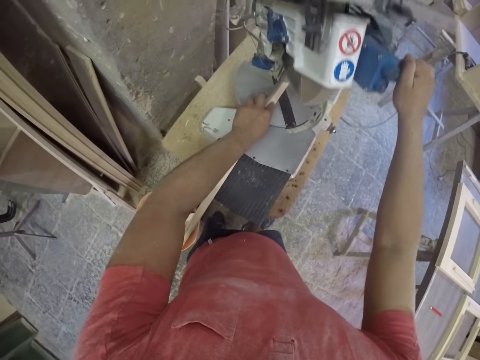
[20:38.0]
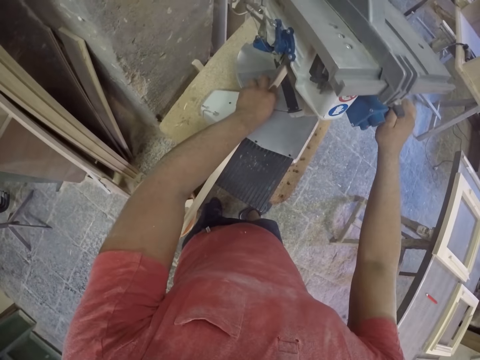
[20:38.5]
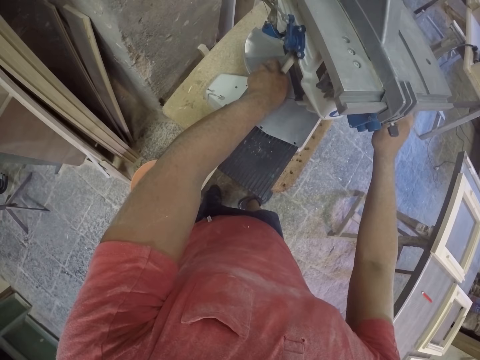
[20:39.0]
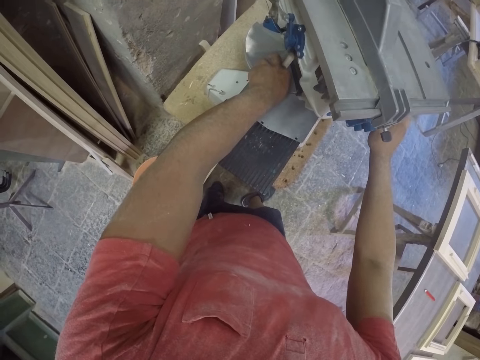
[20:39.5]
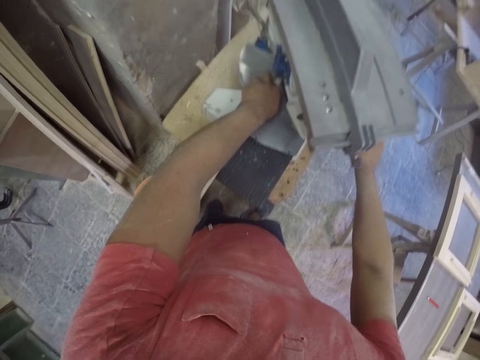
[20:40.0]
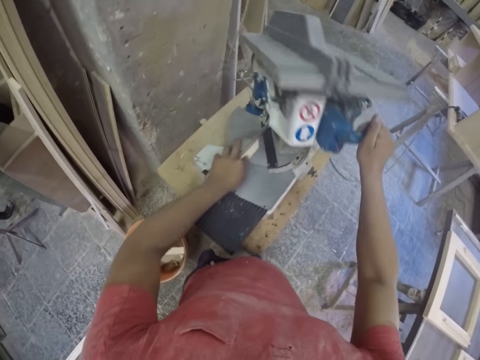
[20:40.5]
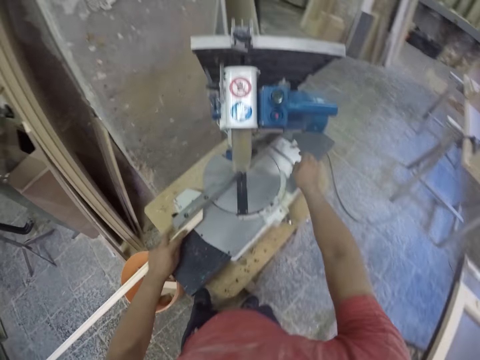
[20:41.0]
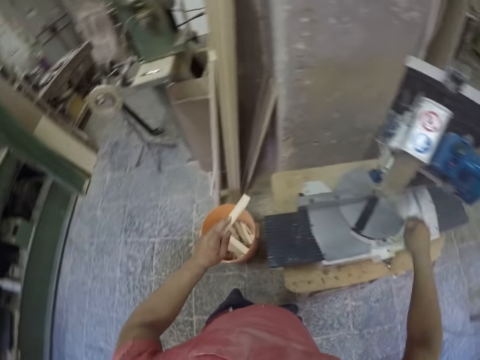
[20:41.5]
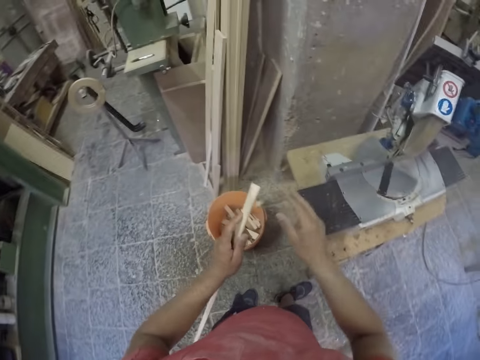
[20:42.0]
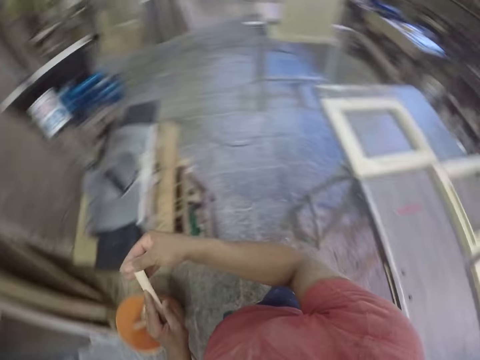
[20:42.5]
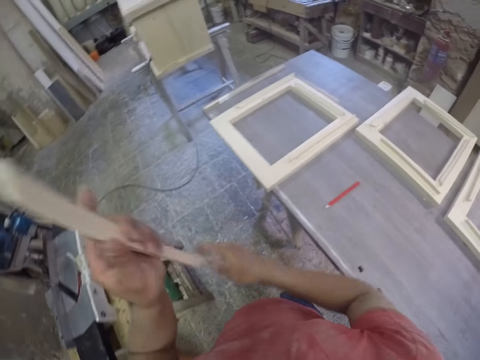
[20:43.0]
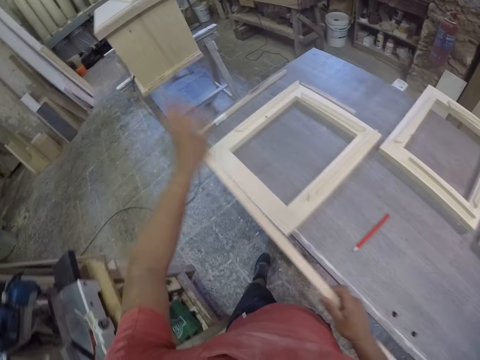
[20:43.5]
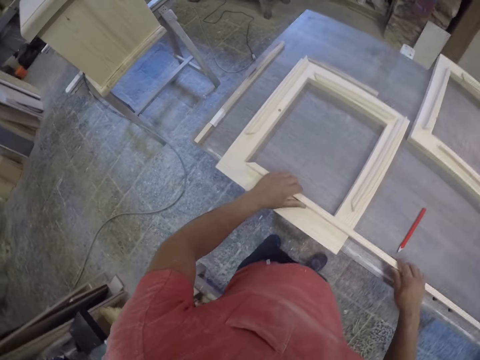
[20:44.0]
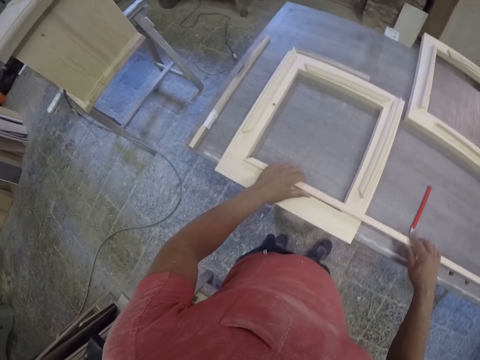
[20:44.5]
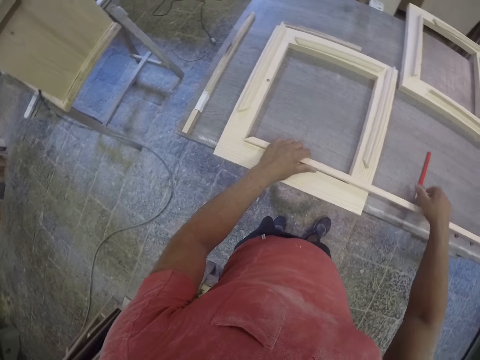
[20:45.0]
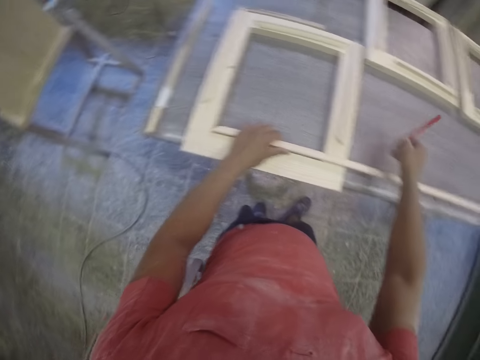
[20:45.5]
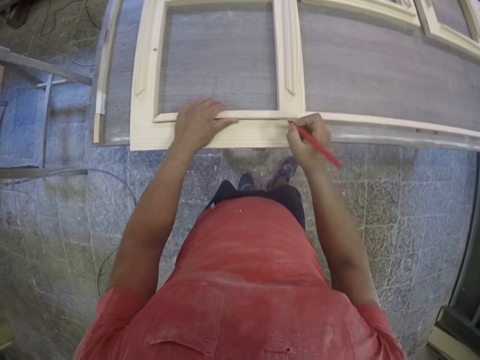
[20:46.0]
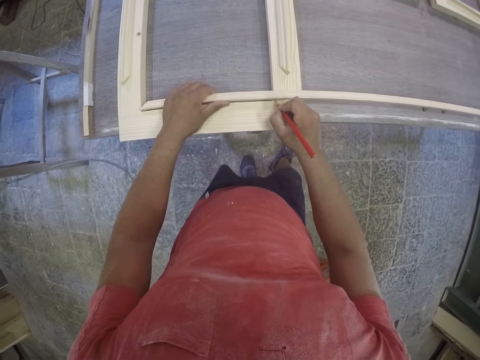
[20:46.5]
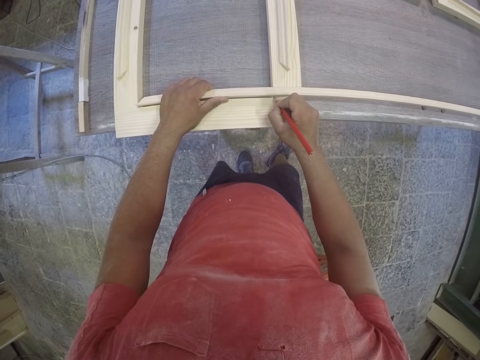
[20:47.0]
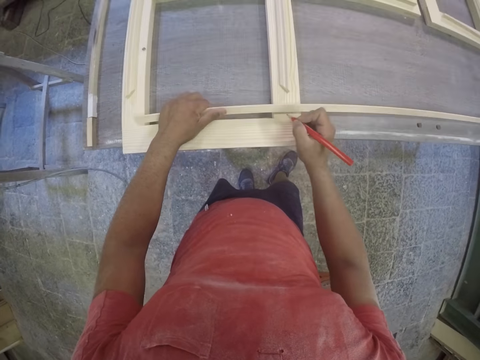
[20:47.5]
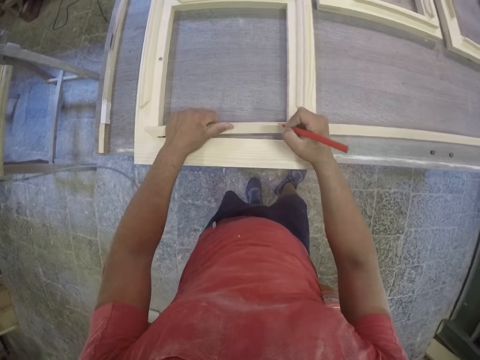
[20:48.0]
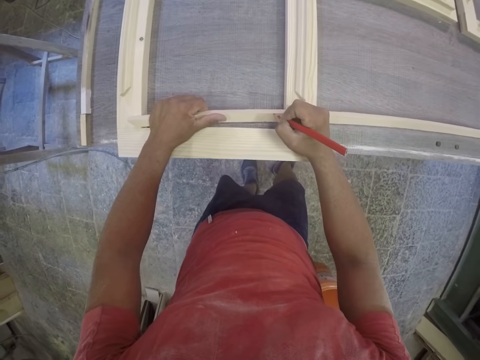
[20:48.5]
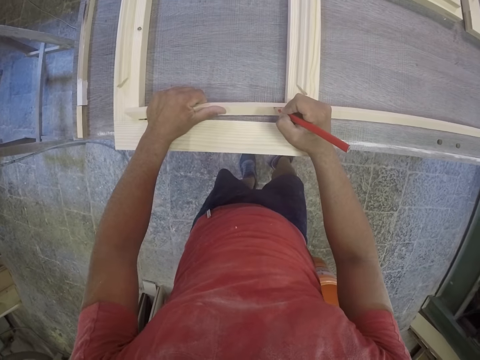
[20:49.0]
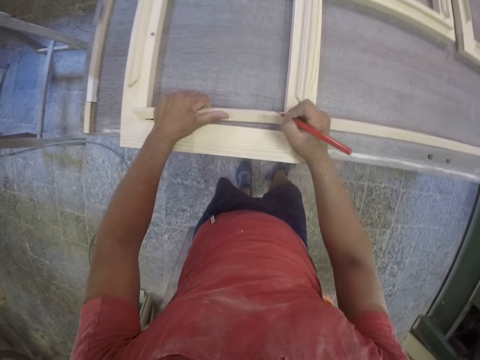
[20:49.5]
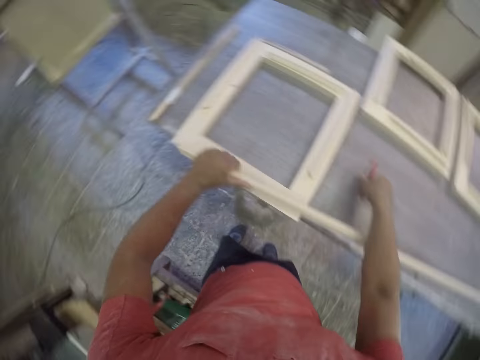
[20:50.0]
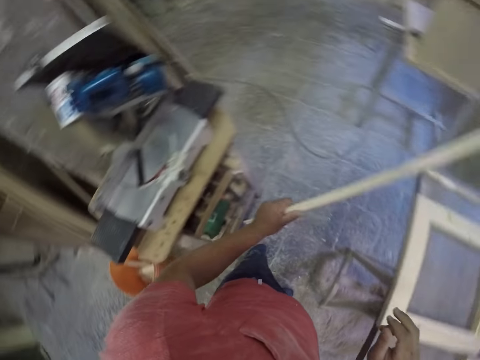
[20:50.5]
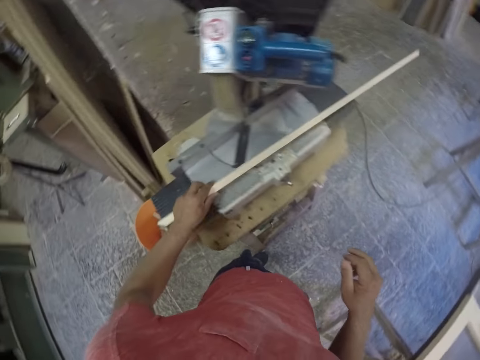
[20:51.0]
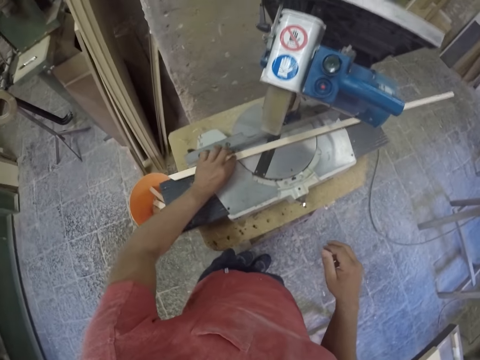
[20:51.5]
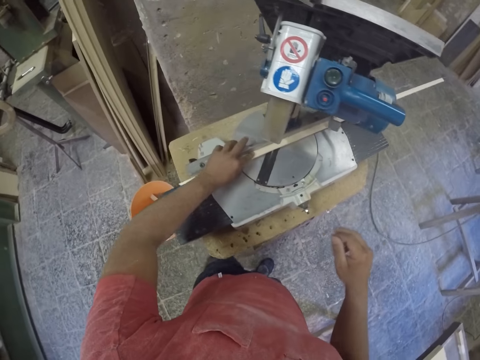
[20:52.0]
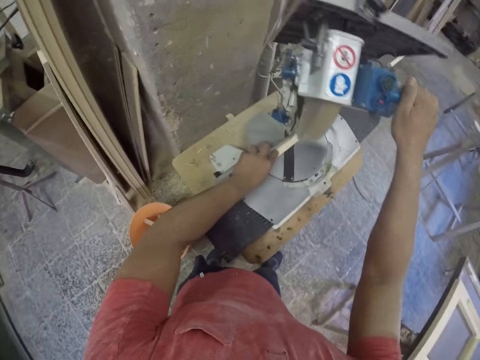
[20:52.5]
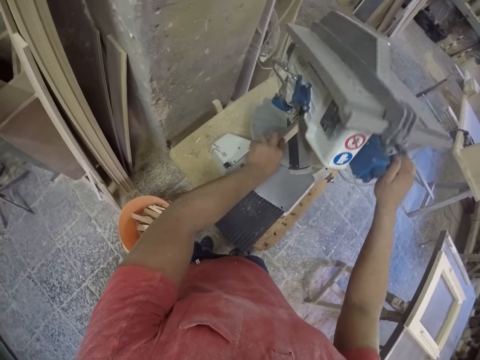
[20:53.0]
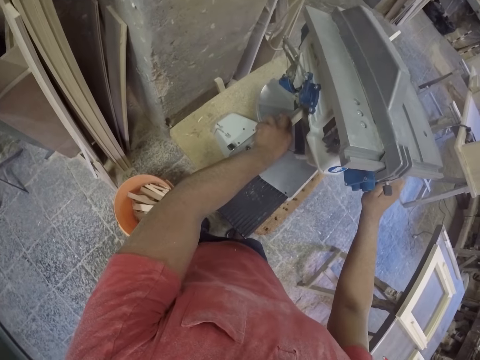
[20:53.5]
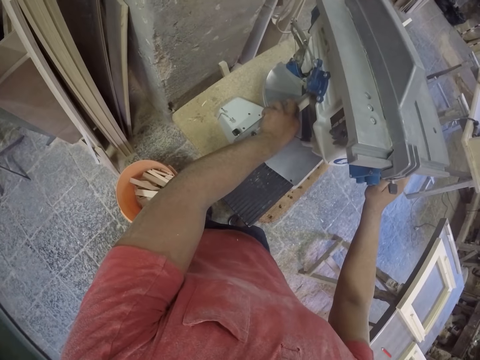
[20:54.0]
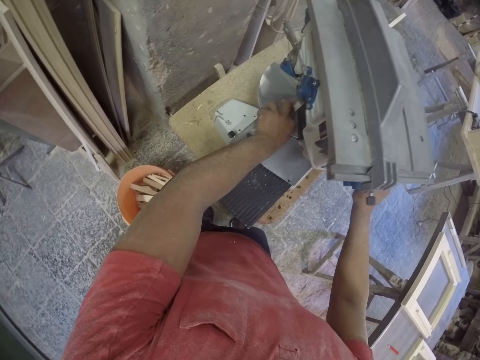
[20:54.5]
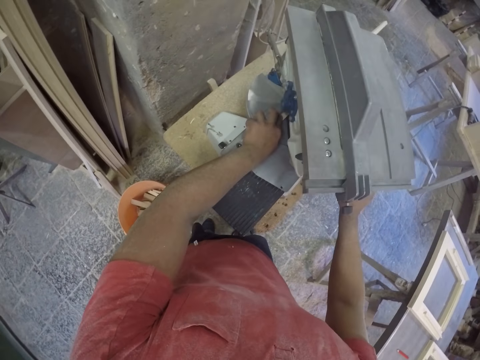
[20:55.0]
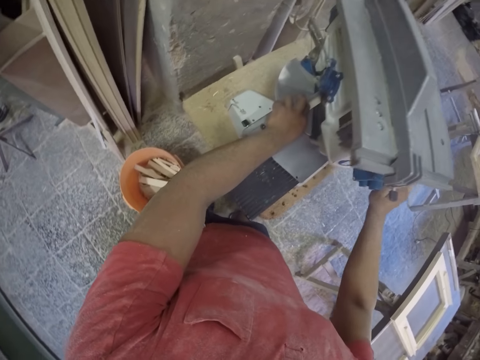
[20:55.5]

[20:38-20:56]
The camera wearer holds the machine and presses the machine to cut the wood. They pick a piece of wood and drop the piece of wood in the dust bin. They try to fix the piece of wood to the frame. They measure the length of frame required. They pick a pencil. They put a mark on the piece of wood with the pencil. They drop the pencil. They place the piece of wood on a cutting machine. They hold the machine and press the machine to cut the wood.

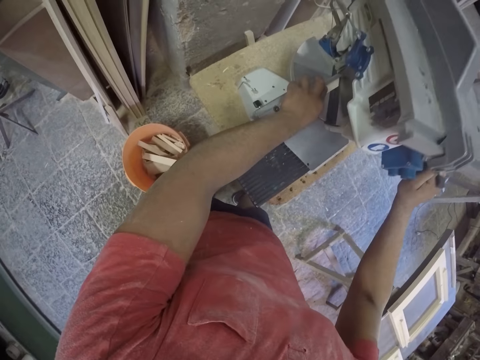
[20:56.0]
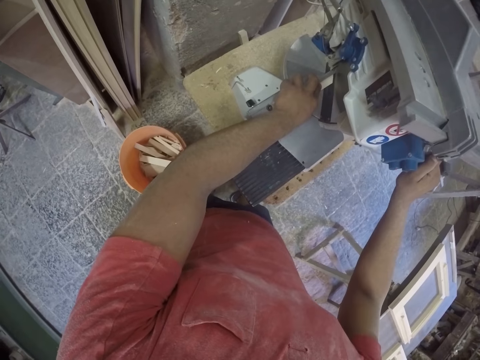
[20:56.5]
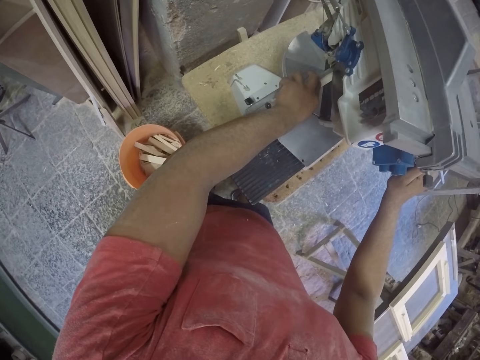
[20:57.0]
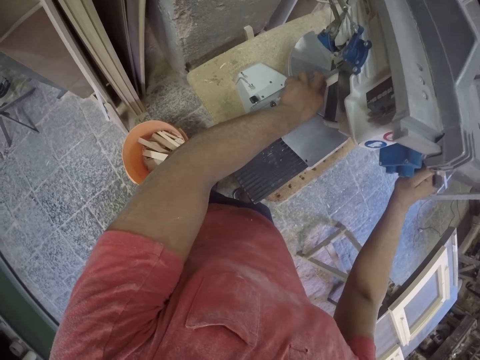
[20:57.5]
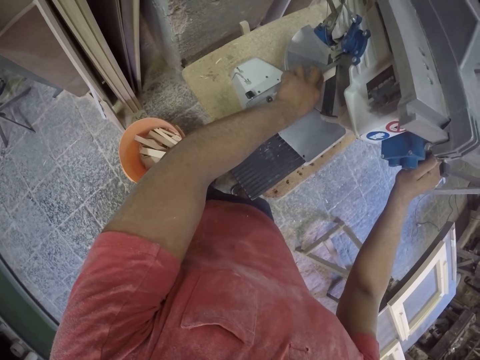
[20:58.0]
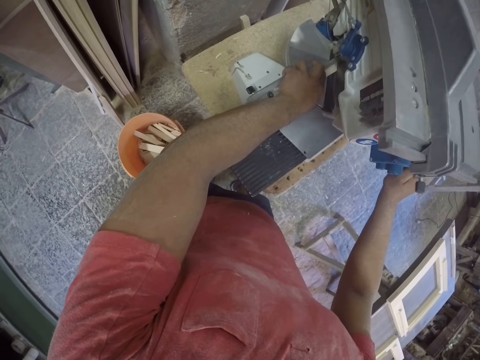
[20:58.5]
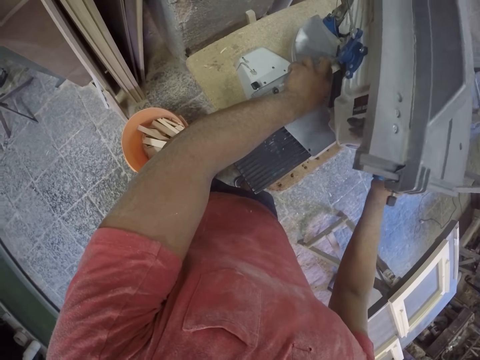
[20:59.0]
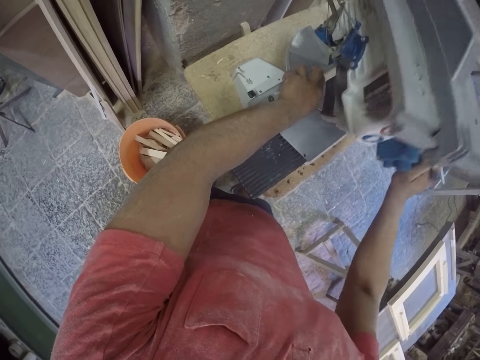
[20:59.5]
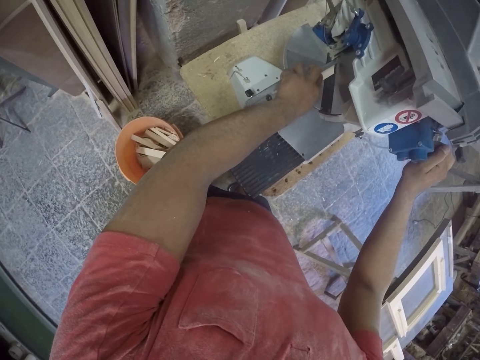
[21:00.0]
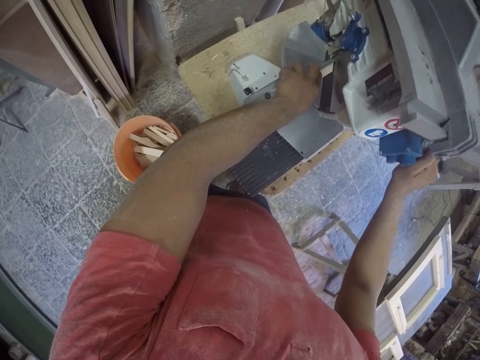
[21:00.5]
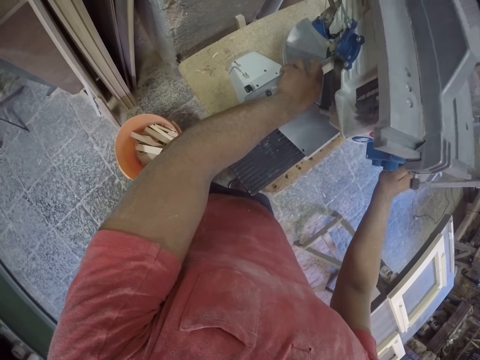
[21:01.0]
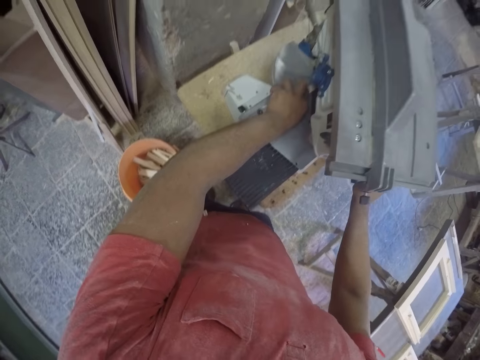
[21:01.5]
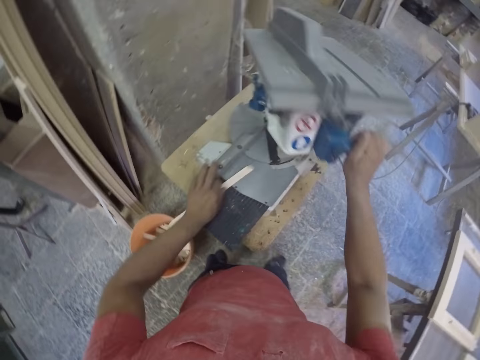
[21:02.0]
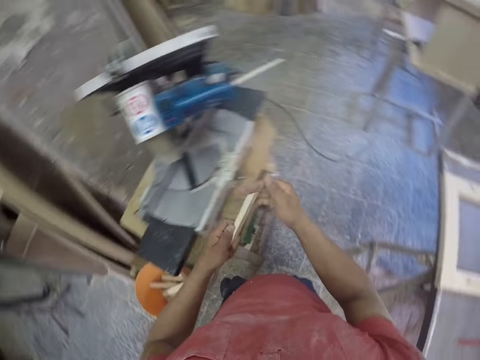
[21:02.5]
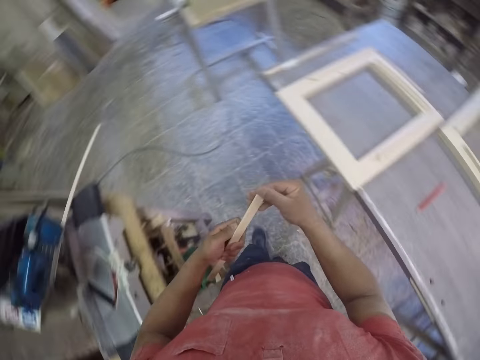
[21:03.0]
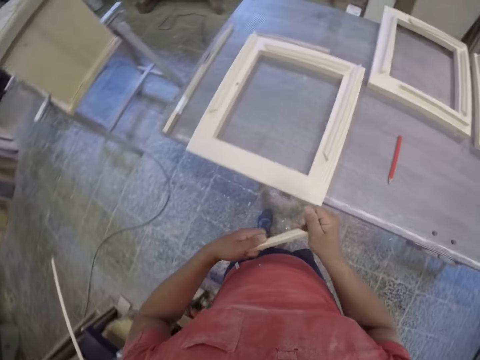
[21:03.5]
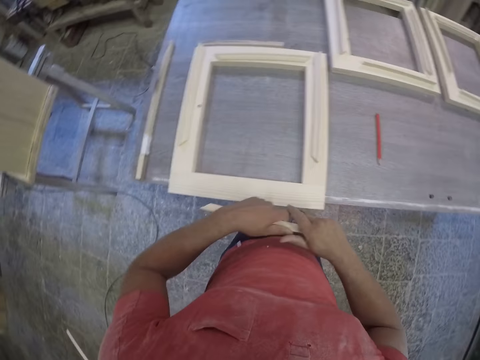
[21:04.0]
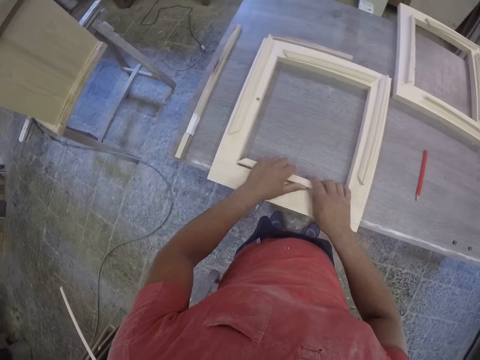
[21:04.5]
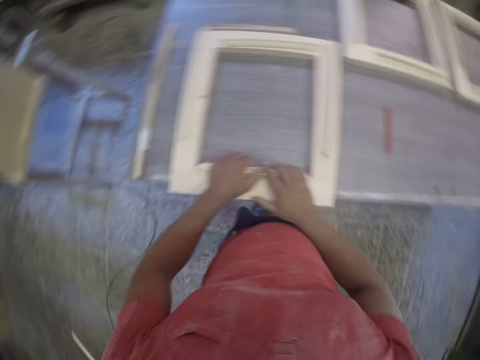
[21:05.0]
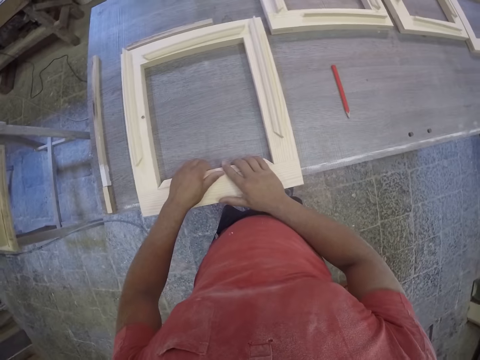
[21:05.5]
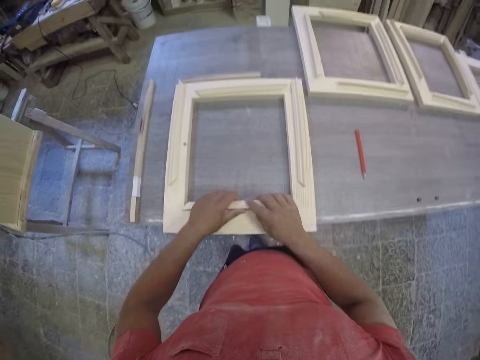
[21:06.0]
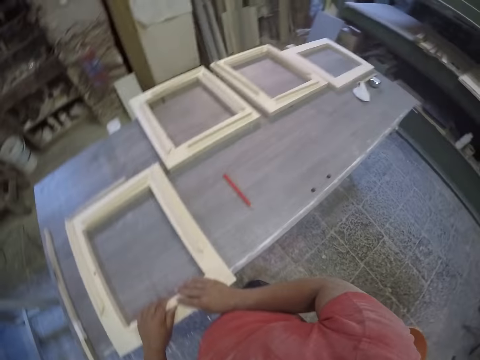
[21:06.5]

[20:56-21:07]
The camera wearer feels the edge of the wood. They fix a piece of wood on the main frame.
